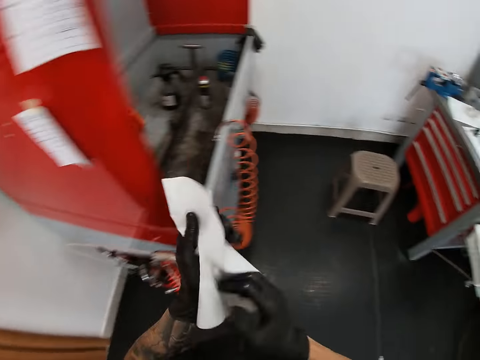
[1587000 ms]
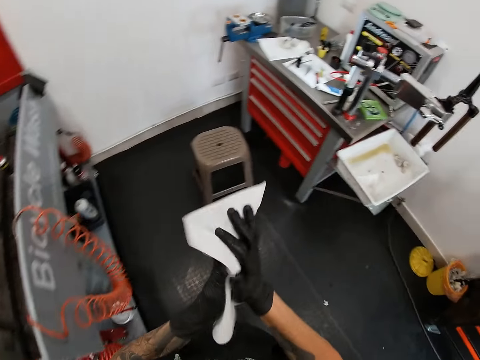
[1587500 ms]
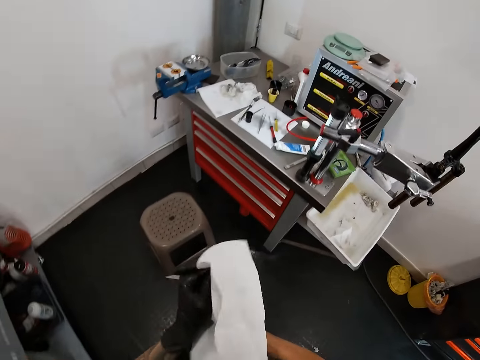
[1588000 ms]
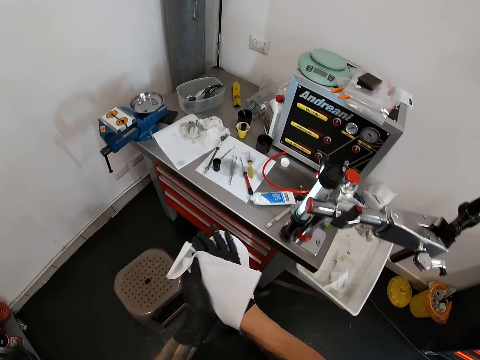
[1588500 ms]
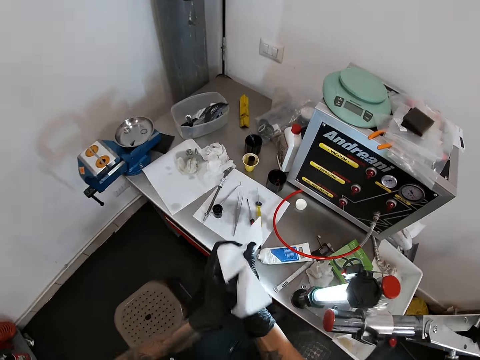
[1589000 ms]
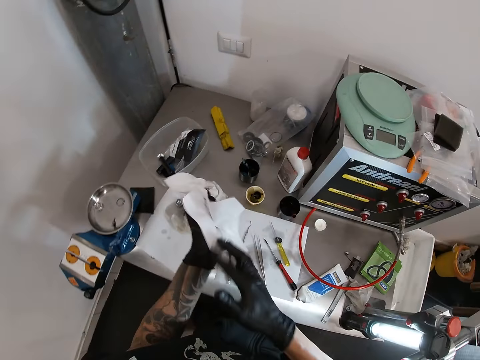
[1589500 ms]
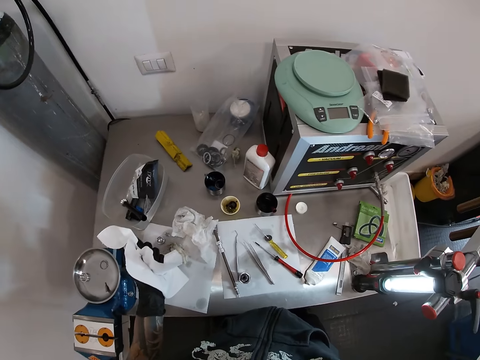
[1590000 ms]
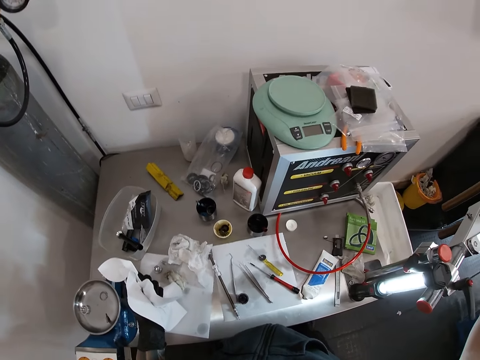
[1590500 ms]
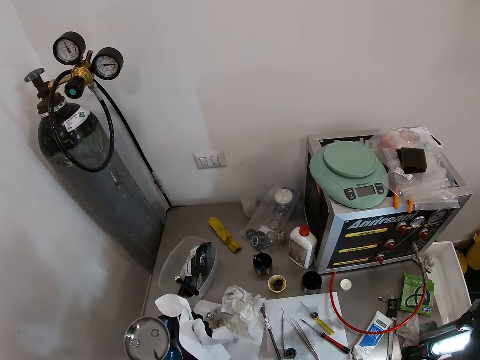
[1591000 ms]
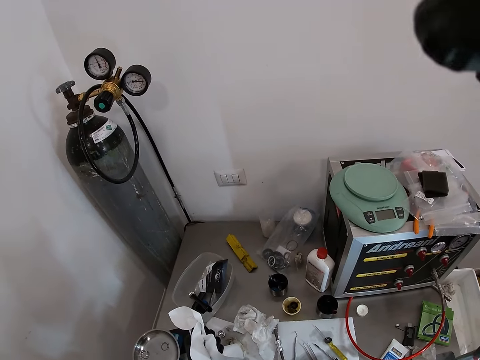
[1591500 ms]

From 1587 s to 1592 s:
The camera wearer wipes the hands with the tissue paper. He walks to the table in the workshop. He holds the tissue in his left hand. He adjusts a camera on his head with his right hand. He raises the hand.
